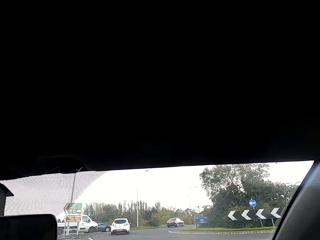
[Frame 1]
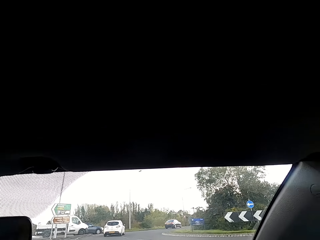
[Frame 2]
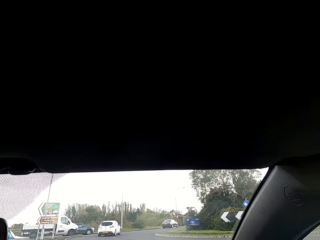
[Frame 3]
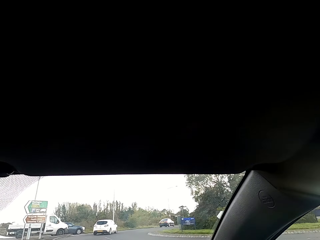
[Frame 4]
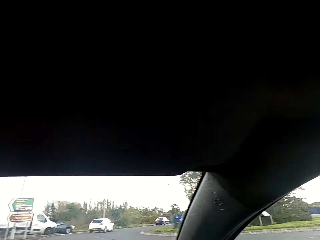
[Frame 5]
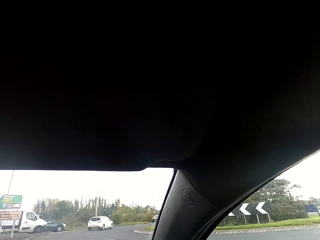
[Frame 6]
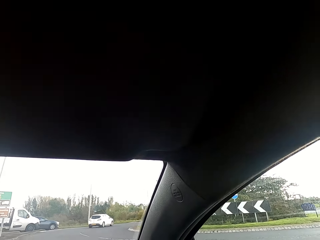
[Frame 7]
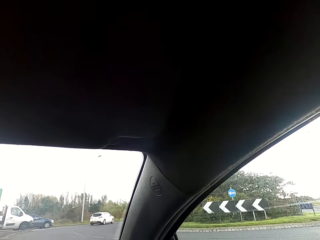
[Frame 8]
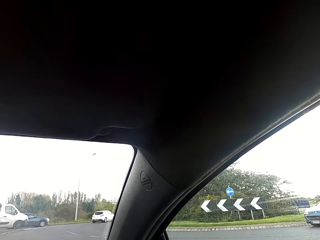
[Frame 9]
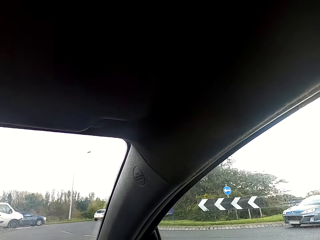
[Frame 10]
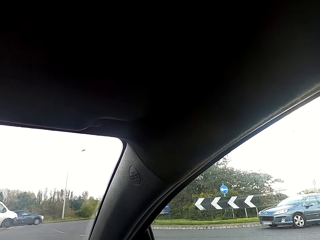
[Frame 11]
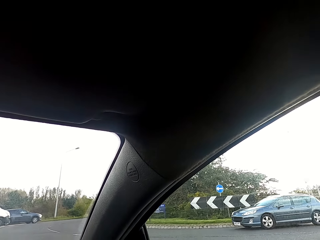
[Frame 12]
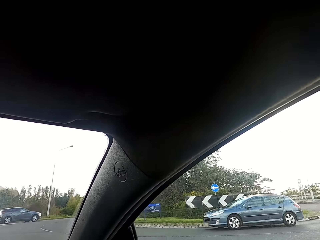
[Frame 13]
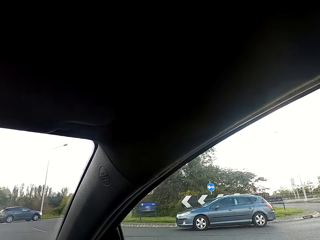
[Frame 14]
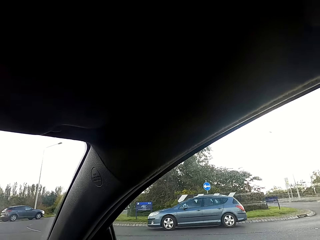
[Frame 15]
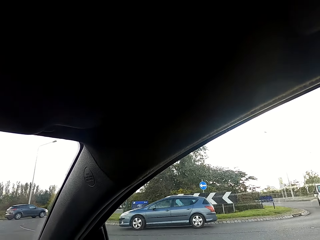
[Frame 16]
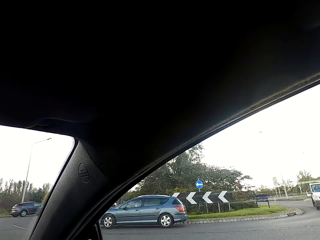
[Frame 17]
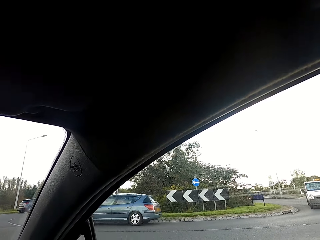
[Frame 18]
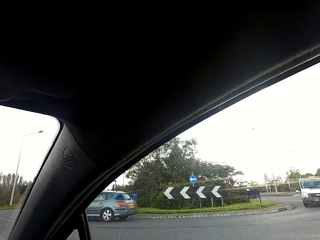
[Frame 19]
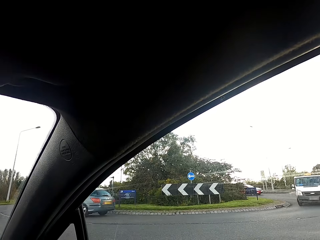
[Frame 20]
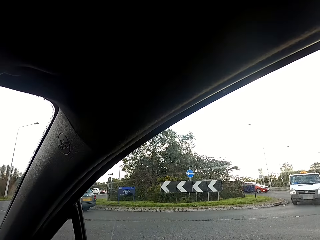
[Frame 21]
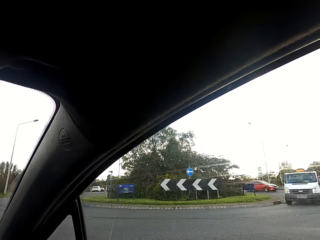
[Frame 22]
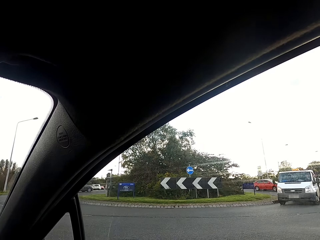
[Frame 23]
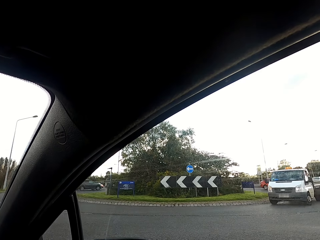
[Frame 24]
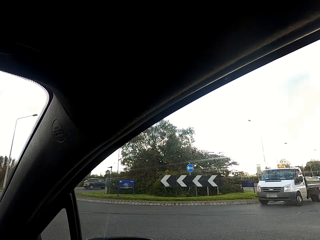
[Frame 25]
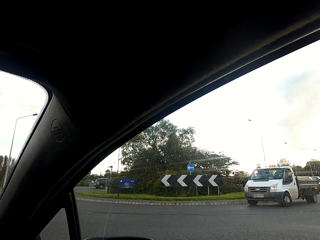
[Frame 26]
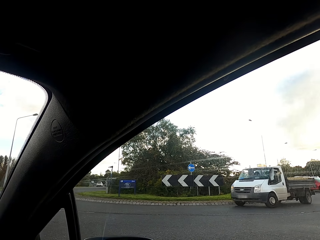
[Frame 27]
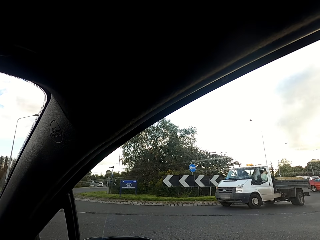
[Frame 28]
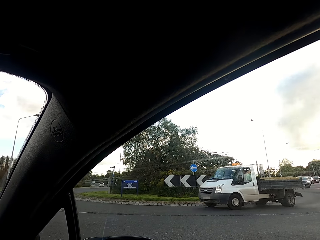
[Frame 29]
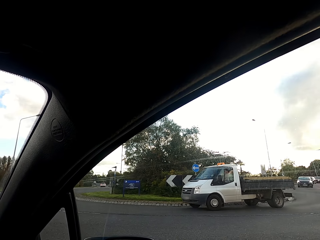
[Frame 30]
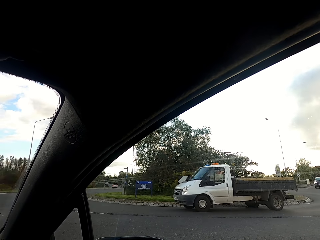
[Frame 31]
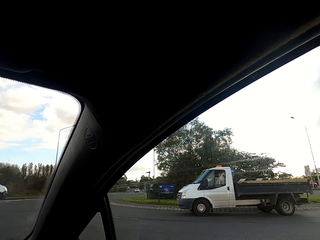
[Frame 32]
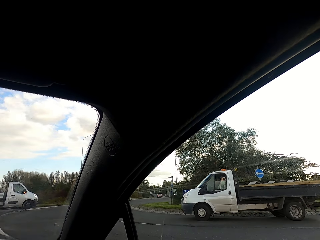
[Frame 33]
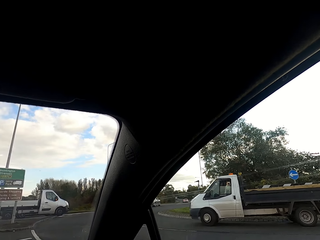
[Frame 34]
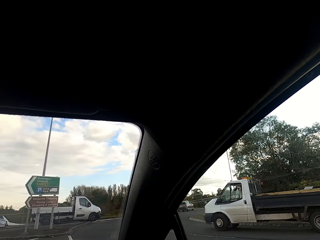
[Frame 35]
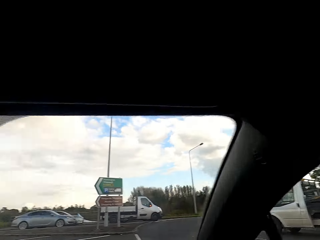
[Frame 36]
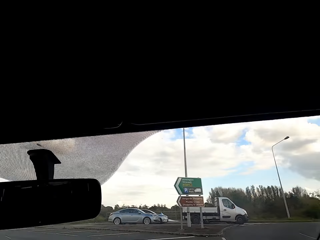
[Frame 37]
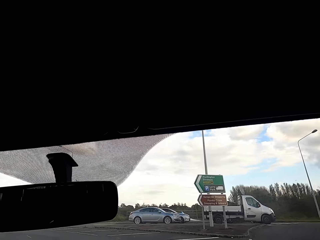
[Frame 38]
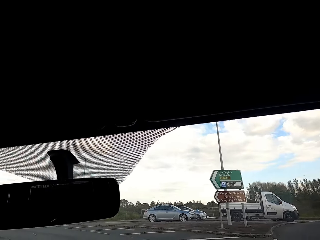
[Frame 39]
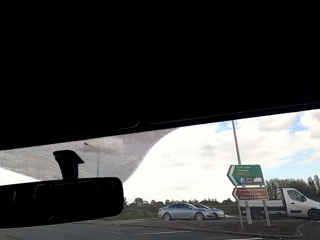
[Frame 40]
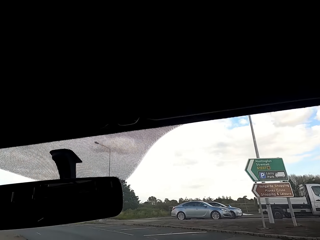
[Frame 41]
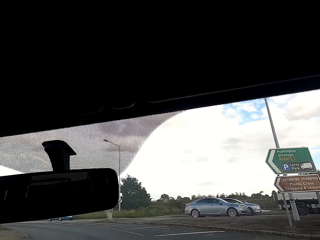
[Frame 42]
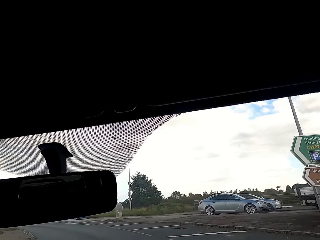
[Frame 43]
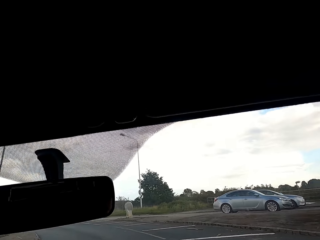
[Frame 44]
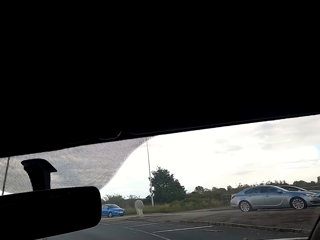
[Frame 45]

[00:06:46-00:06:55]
The camera wearer stops the car. They drive the car past vehicles. They turn to the left.

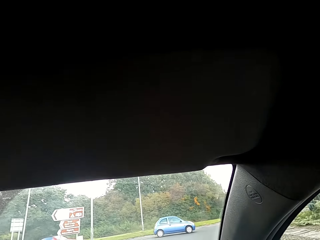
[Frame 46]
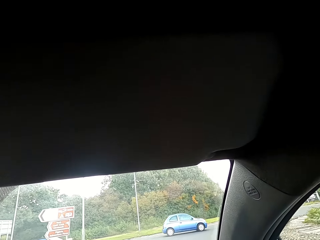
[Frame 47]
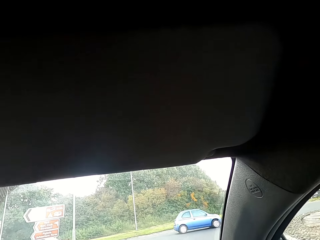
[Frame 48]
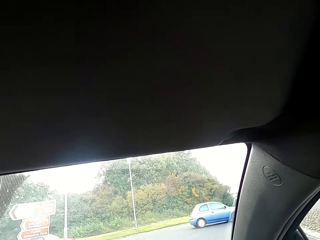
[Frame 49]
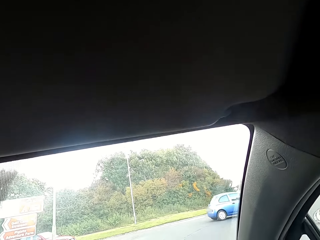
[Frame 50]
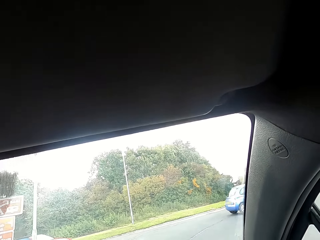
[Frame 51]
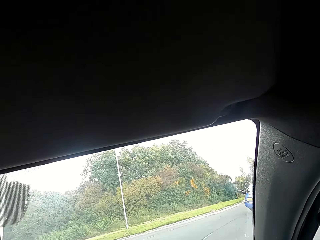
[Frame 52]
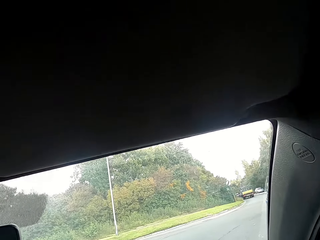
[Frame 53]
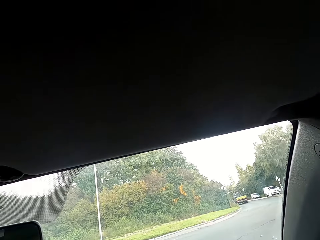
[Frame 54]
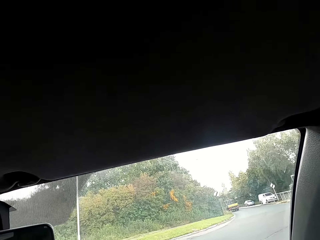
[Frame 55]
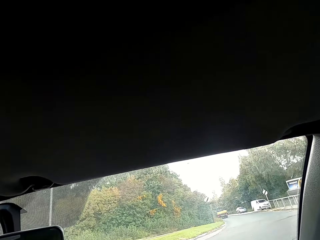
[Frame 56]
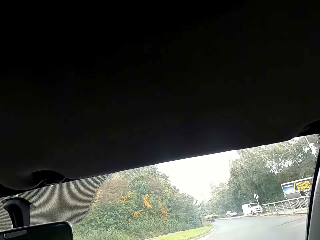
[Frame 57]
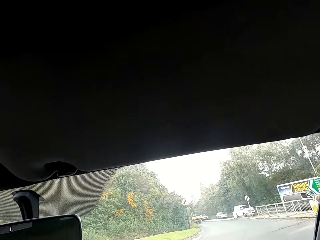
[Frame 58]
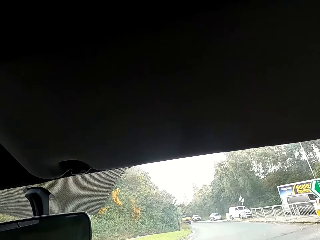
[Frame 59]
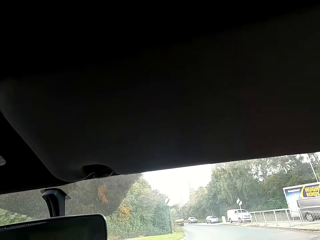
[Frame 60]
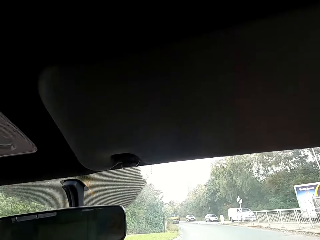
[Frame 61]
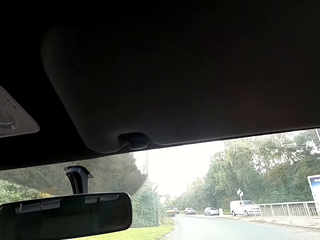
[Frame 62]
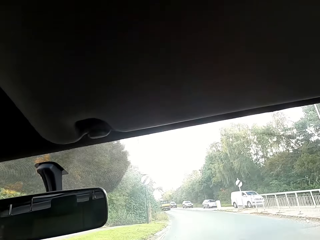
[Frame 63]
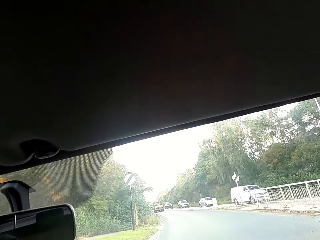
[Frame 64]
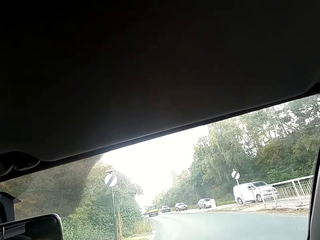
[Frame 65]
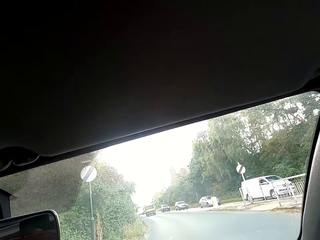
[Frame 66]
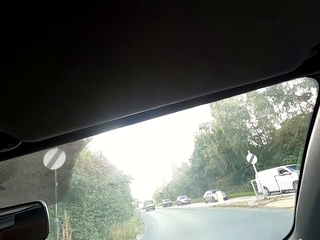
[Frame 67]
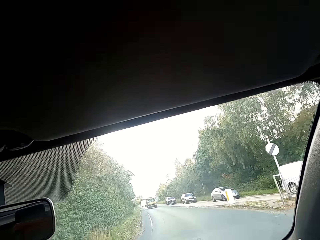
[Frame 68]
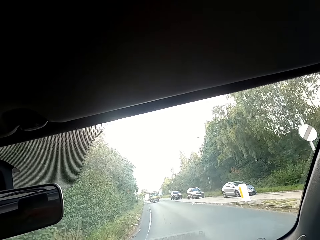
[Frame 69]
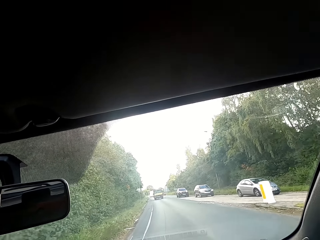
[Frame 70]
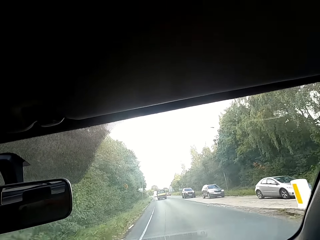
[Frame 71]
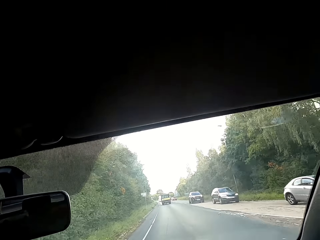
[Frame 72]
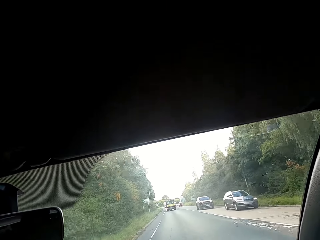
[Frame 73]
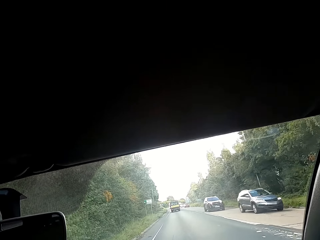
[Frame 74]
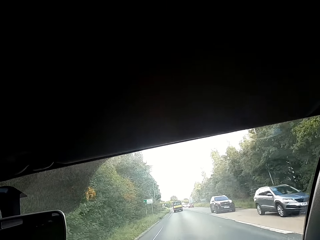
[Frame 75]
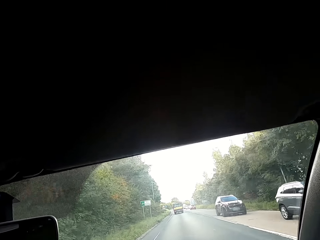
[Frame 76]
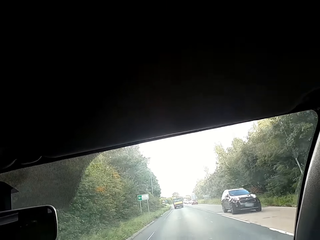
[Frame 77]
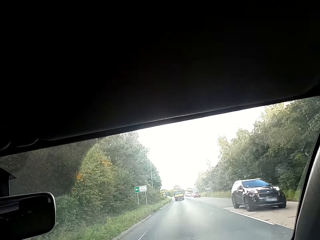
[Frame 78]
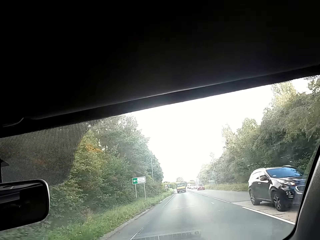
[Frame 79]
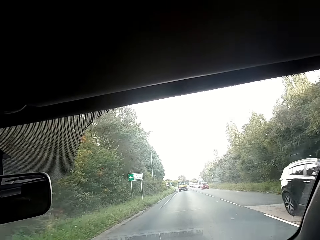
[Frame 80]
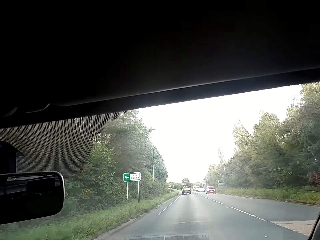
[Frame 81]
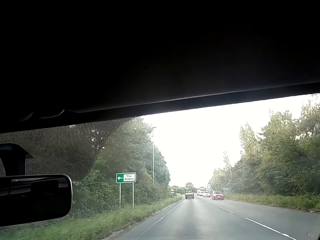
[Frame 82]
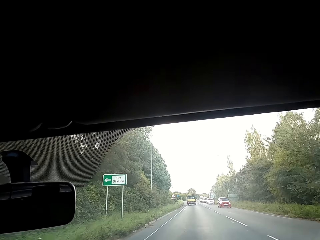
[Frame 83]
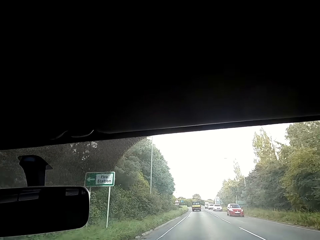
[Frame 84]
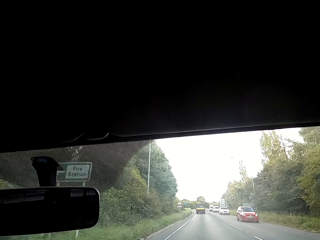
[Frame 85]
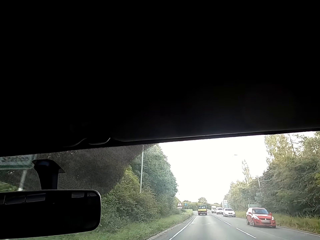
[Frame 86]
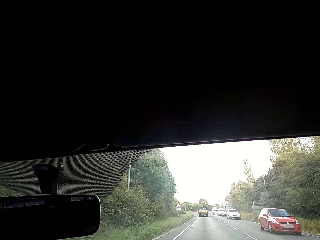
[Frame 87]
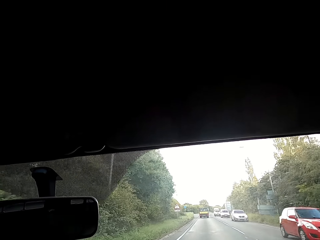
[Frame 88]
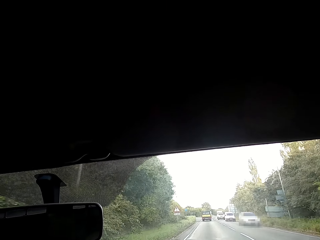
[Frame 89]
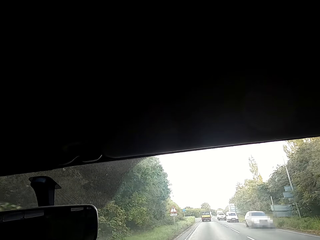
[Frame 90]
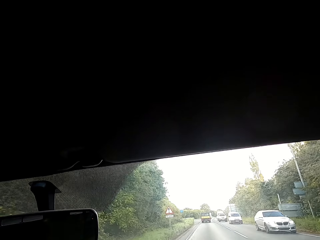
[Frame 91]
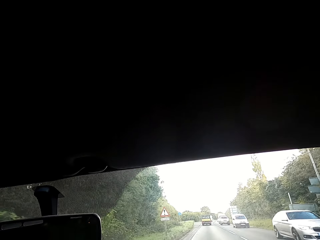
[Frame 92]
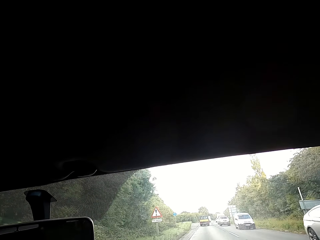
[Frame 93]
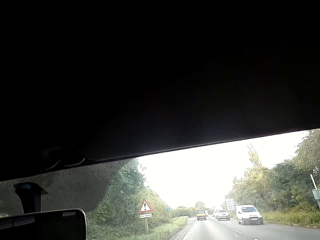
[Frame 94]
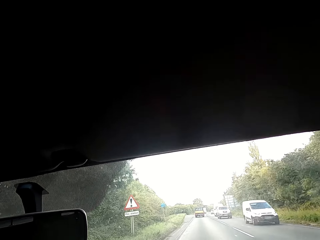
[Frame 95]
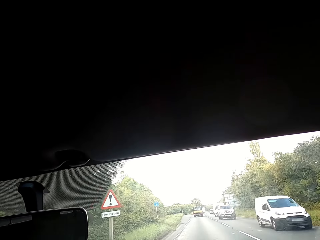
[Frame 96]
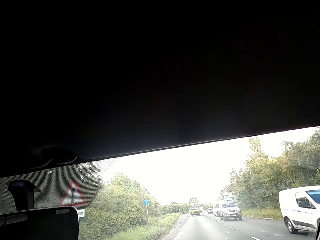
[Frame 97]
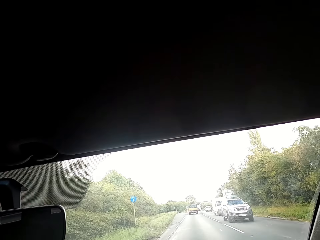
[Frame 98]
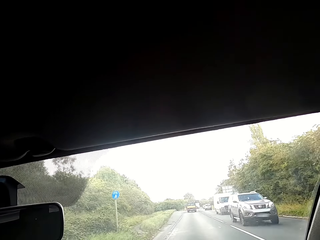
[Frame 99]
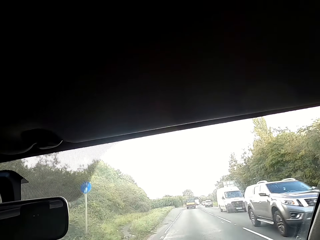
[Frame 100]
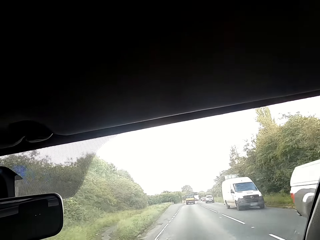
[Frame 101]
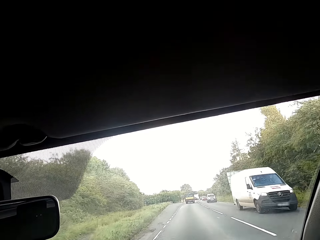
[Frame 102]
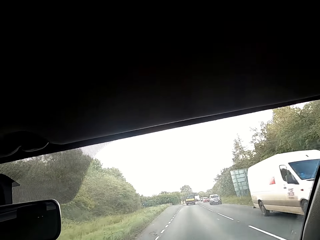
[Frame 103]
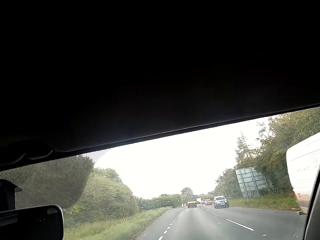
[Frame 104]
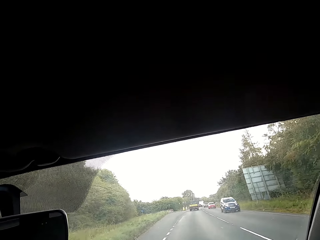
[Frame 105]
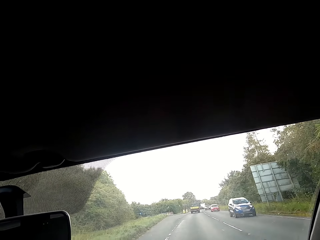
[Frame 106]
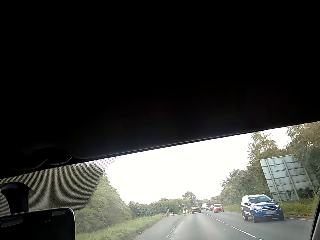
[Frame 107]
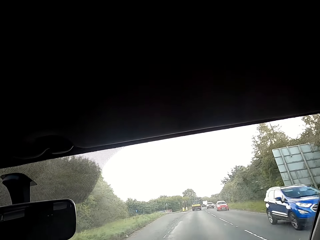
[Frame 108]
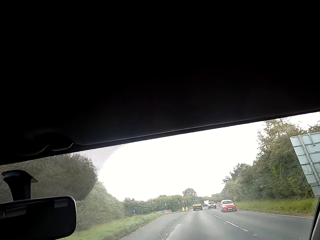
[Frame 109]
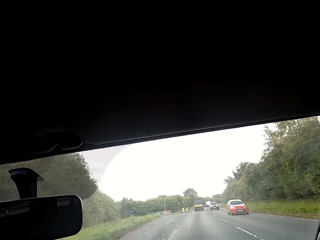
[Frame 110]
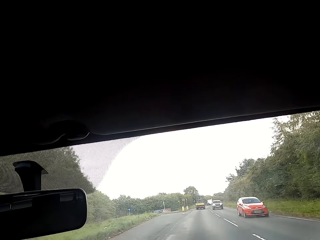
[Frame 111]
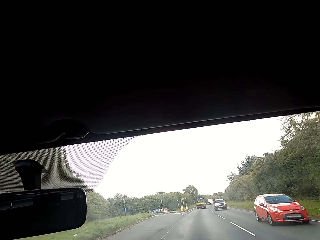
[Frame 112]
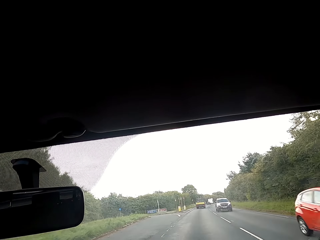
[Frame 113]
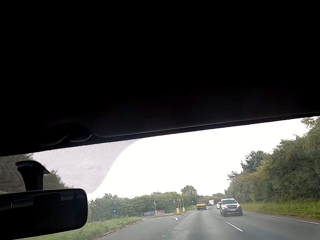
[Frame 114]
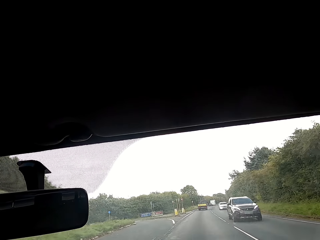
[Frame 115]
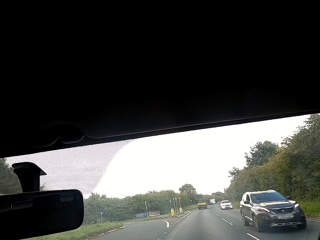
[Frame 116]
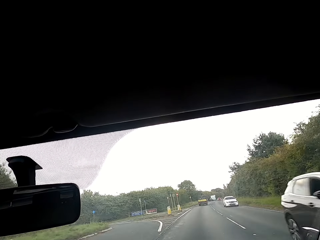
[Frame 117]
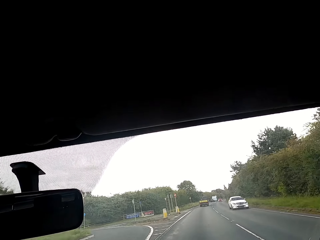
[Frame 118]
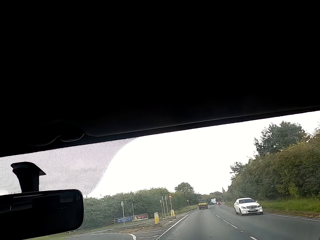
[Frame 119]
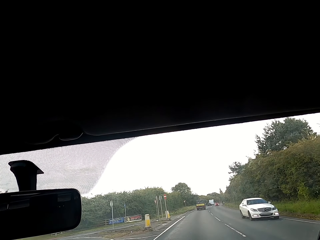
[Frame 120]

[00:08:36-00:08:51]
The camera wearer turns to the right side of the road.
